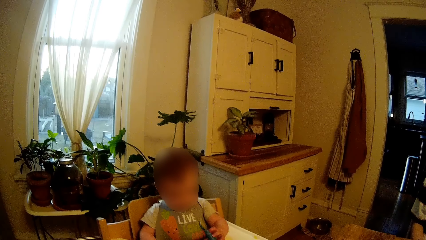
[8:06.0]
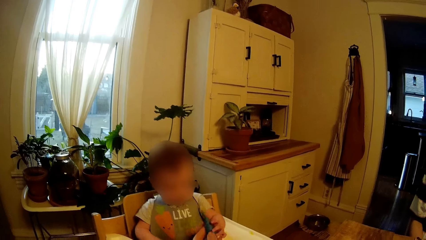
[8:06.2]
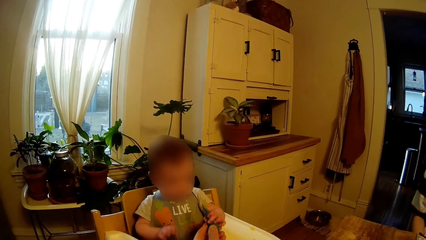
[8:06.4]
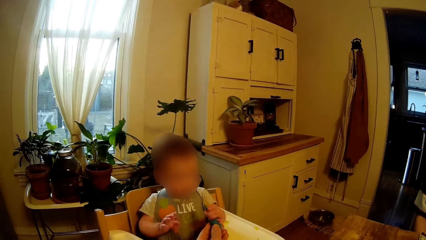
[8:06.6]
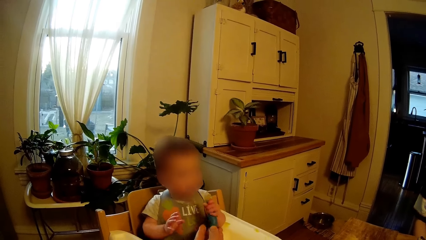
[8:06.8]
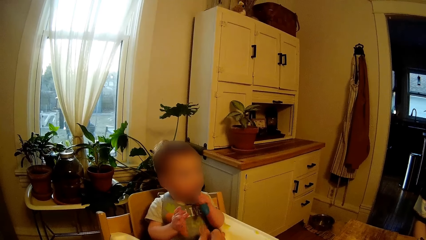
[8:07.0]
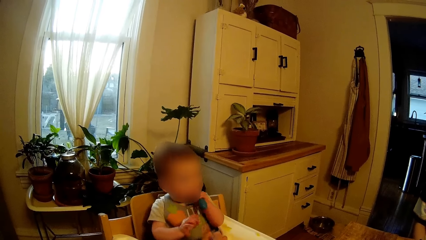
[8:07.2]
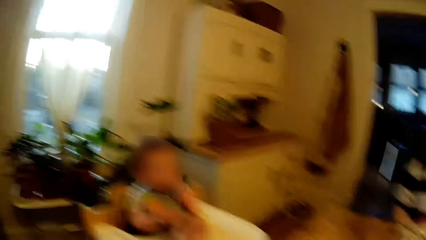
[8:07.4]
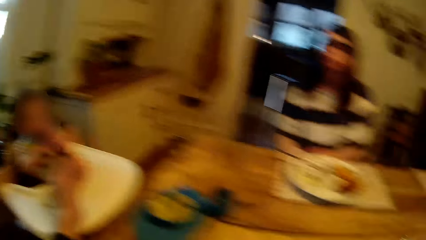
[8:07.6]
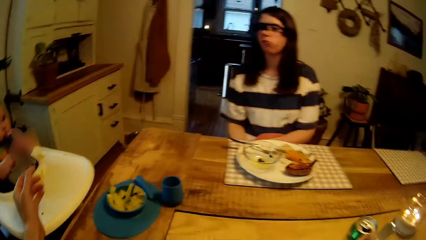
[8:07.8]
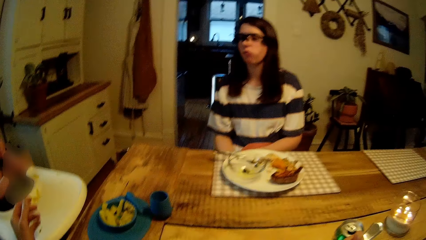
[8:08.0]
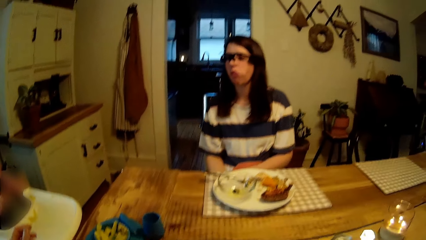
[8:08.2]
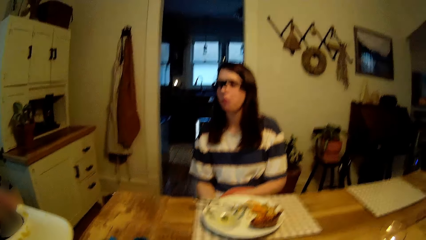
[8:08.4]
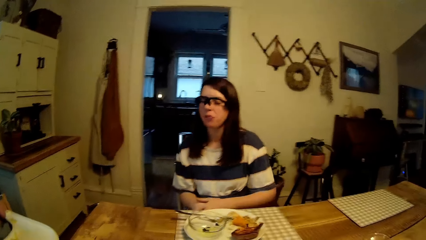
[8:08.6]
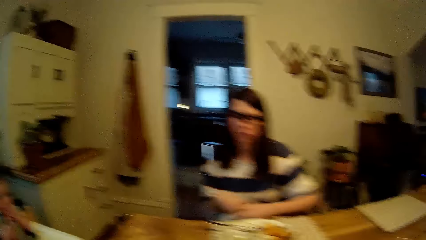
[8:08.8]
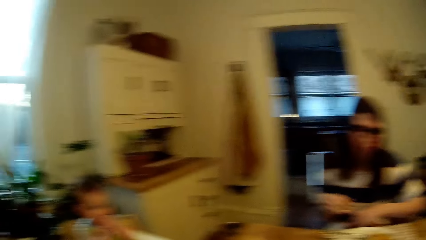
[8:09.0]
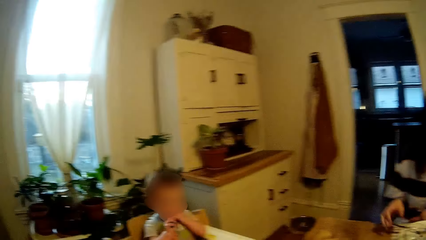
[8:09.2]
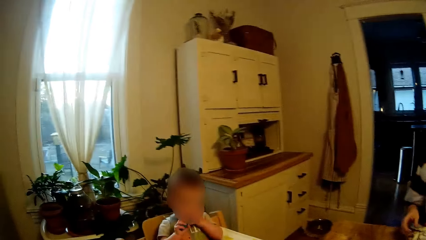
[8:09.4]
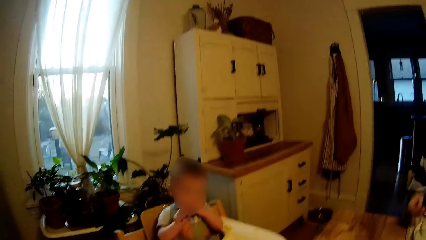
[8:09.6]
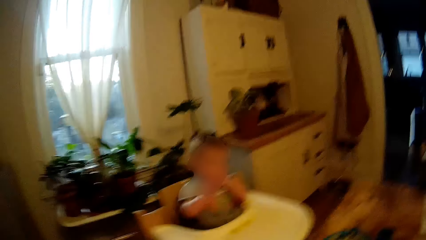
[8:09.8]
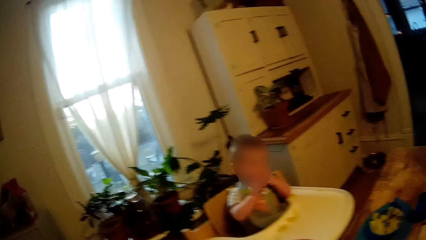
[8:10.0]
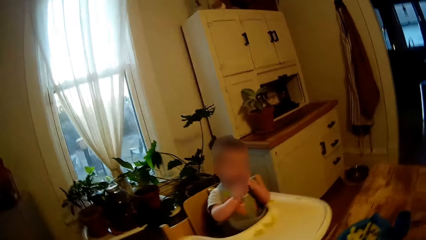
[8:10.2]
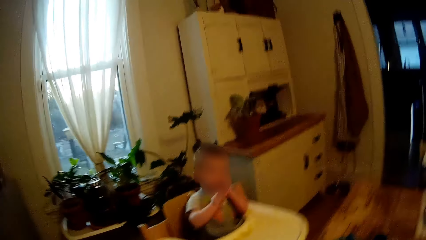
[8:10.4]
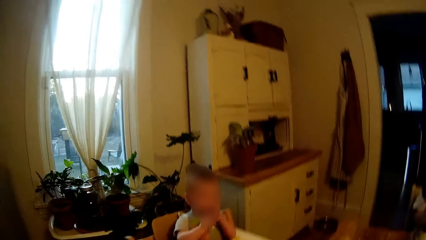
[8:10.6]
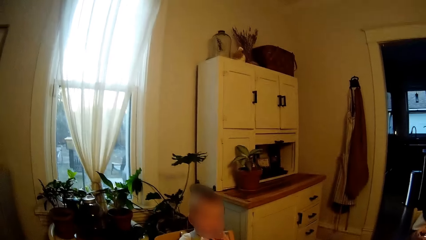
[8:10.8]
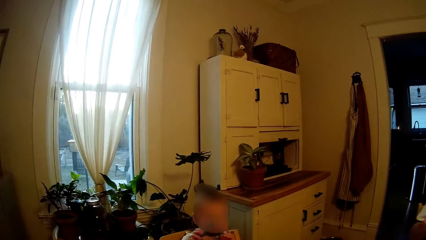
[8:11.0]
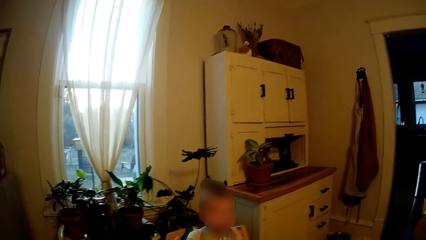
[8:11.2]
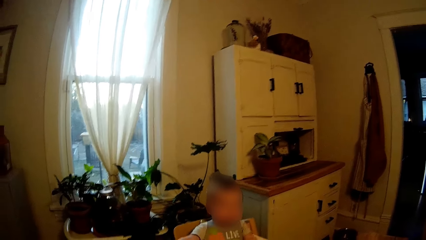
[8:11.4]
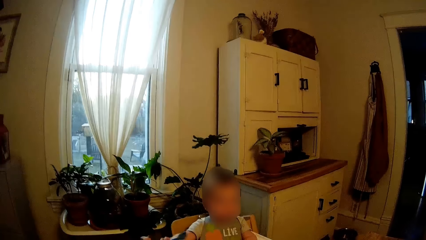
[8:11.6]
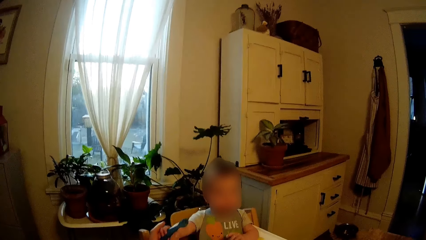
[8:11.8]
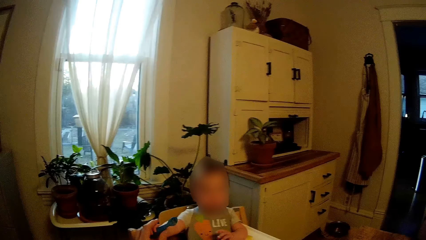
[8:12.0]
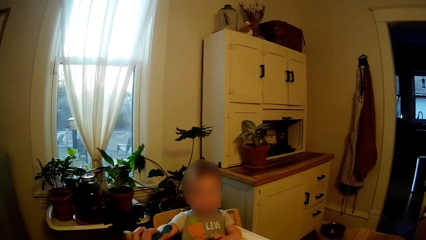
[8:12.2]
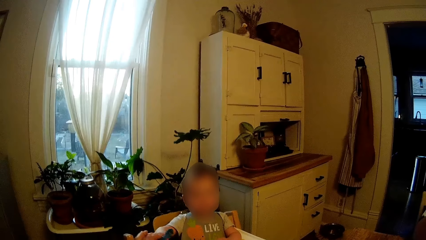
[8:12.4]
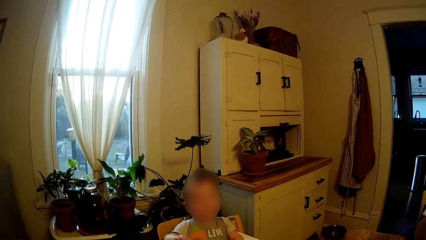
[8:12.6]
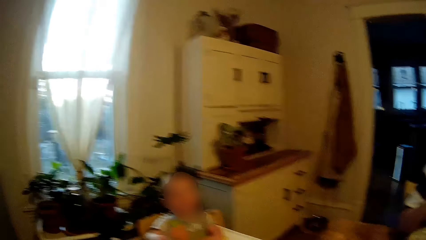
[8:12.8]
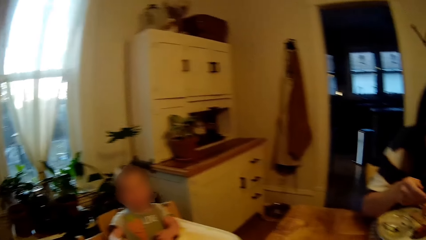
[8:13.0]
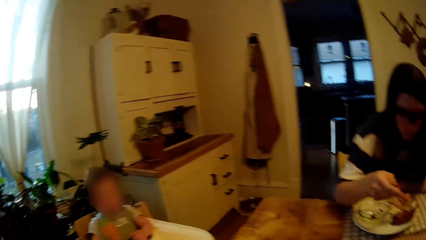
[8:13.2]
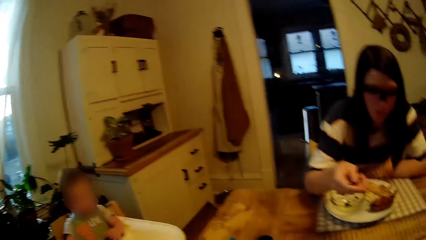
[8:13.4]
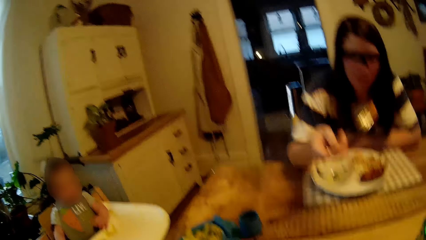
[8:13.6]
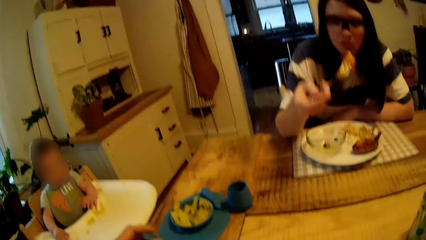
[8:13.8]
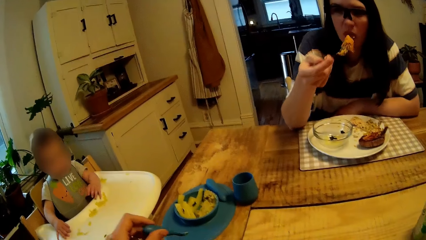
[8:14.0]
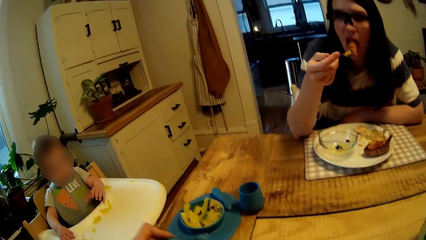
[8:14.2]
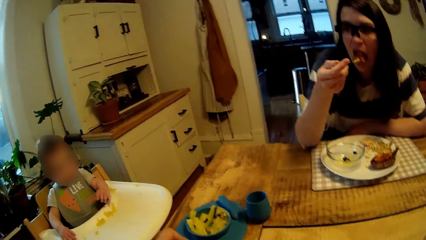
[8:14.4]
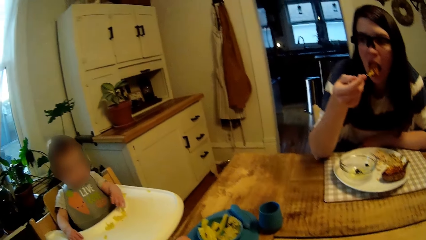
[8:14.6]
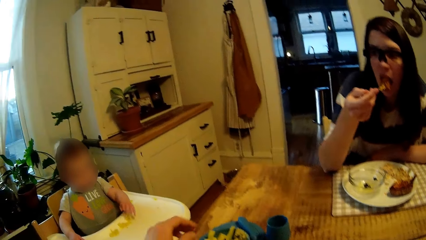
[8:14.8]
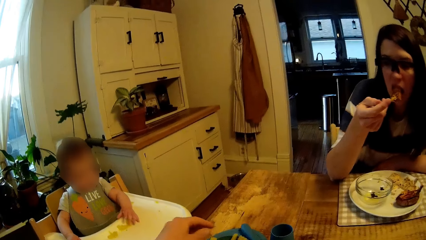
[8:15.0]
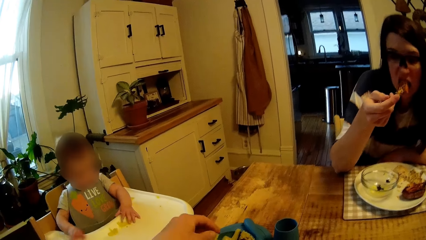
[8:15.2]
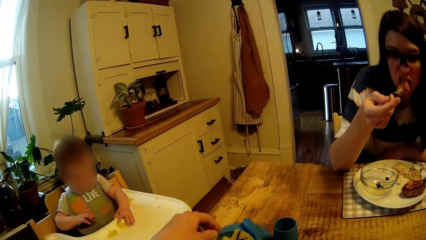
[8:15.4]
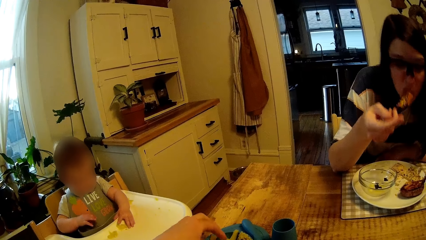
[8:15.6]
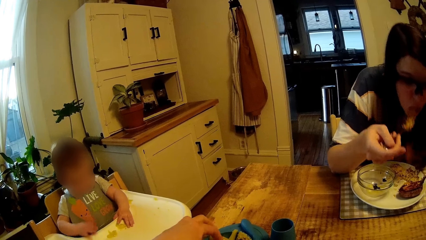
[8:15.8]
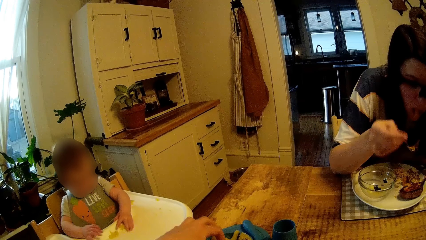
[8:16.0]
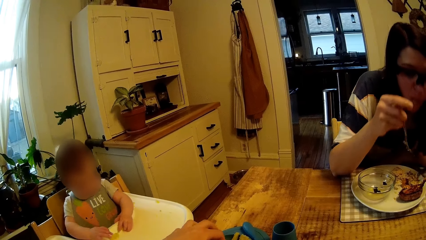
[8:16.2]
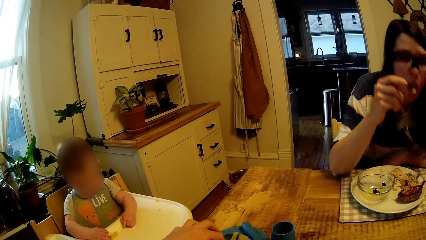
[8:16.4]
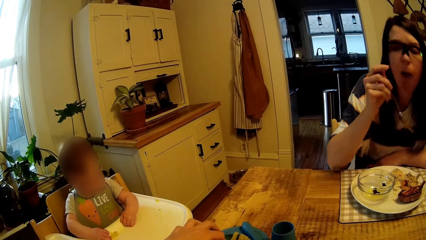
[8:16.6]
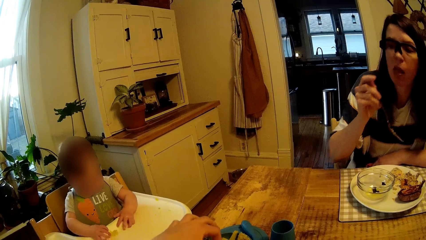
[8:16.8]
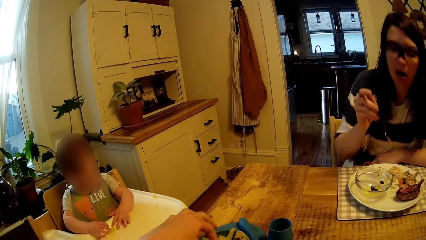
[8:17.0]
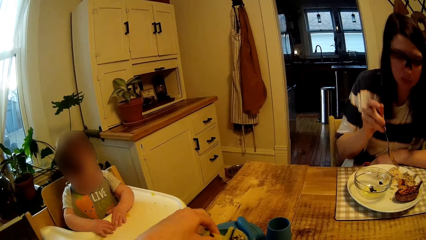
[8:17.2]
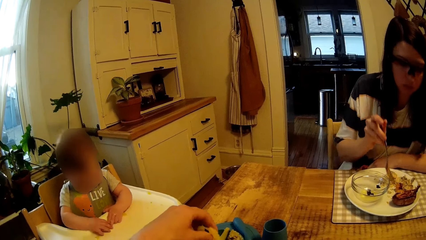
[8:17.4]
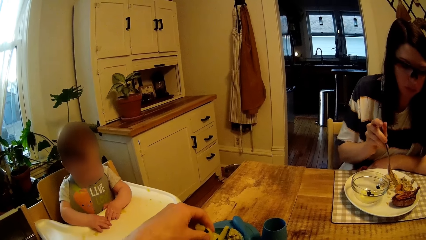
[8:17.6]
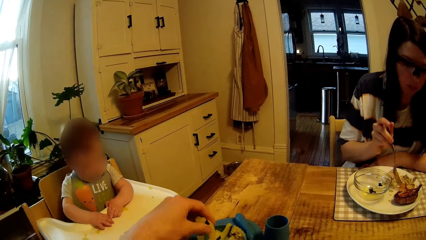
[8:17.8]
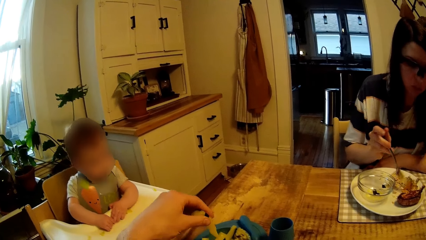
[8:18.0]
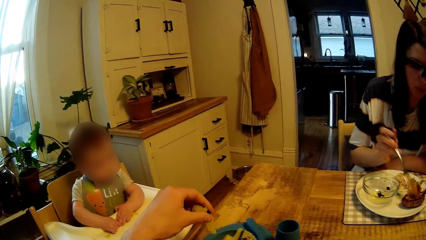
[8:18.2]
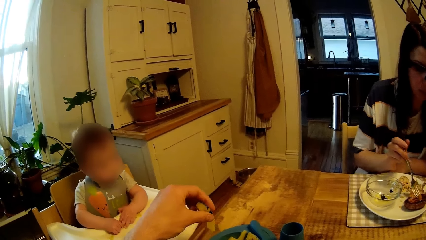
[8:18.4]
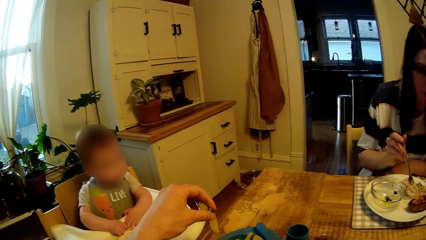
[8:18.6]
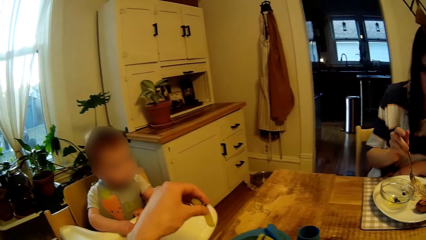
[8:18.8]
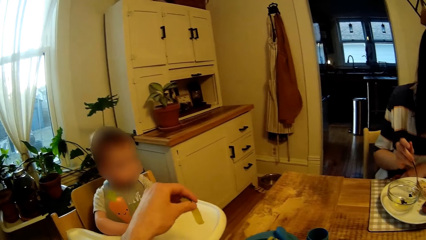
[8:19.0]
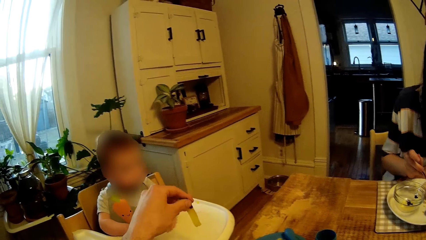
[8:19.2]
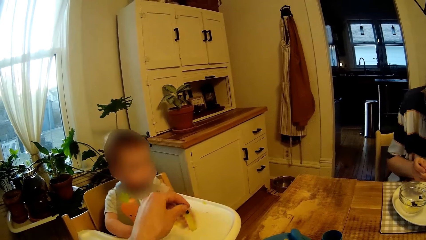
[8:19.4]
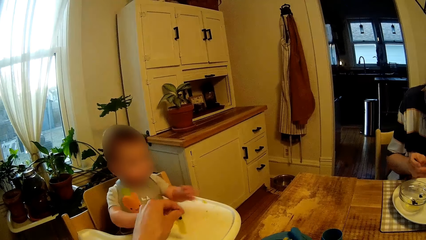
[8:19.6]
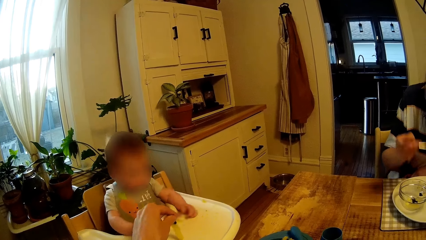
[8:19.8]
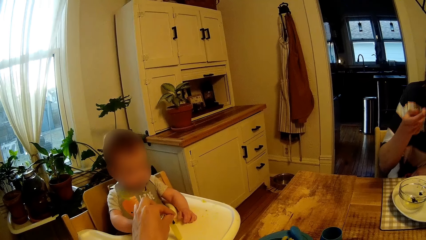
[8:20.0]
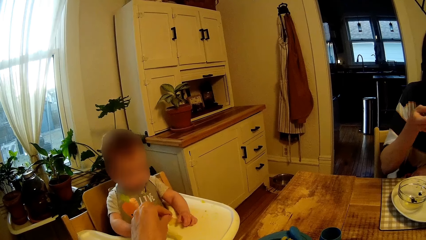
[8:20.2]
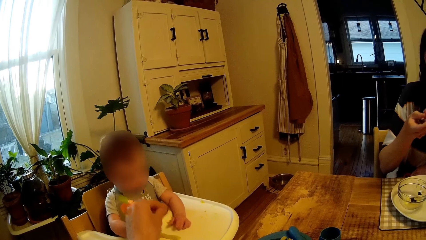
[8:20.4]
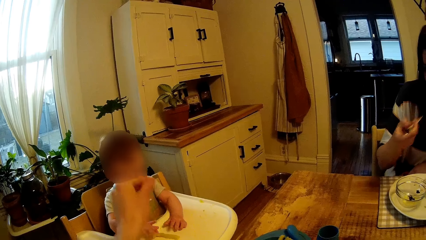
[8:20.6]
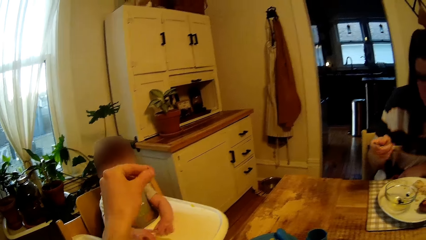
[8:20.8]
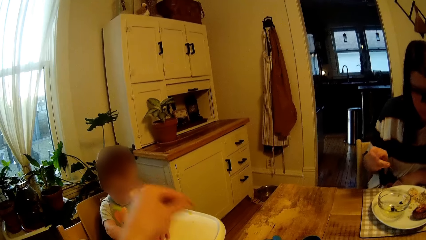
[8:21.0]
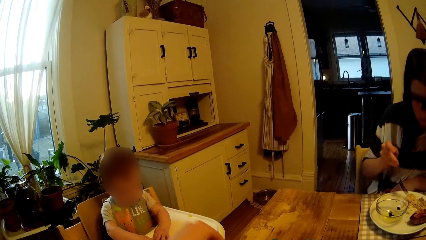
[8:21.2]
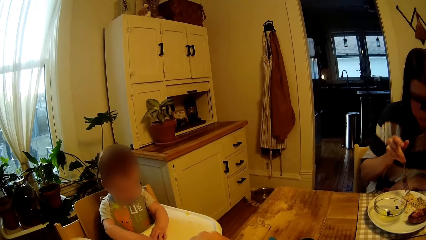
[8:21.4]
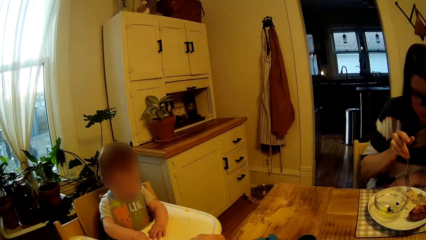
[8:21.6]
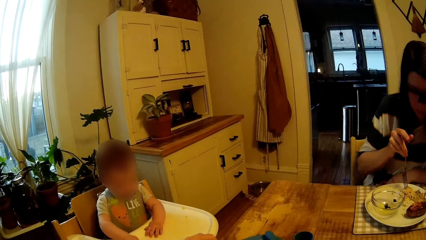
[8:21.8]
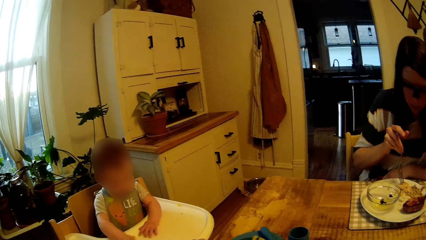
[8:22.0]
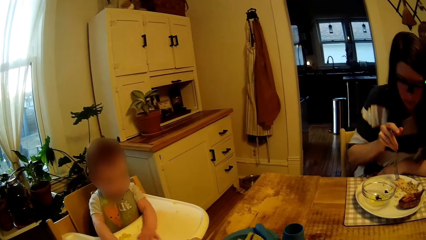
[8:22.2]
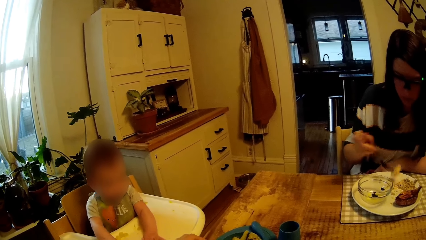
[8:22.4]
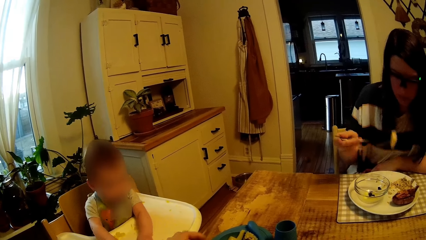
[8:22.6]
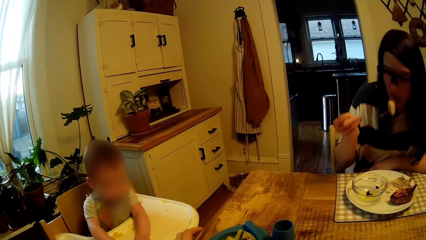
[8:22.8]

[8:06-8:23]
A child puts the food in the mouth. A woman picks up the fork from her plate with her right hand. She eats egg from the plate with the fork in her right hand.
